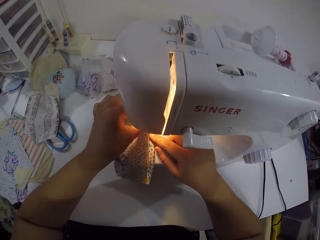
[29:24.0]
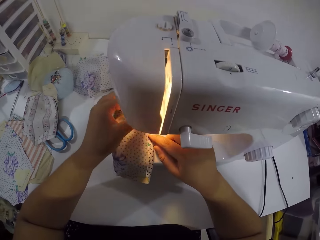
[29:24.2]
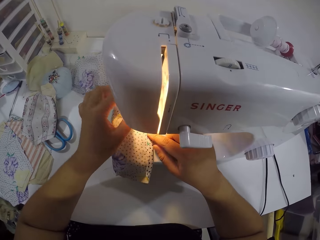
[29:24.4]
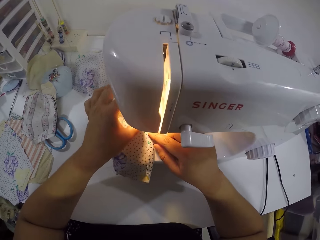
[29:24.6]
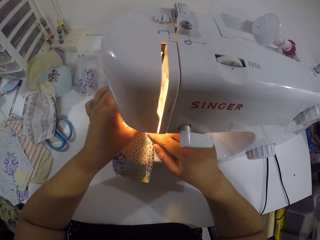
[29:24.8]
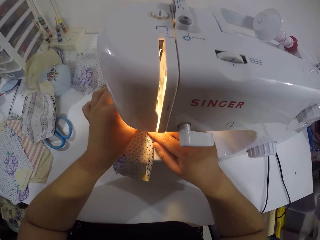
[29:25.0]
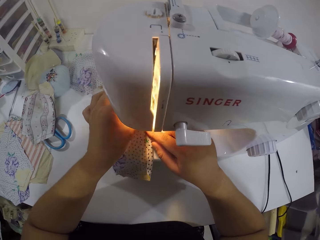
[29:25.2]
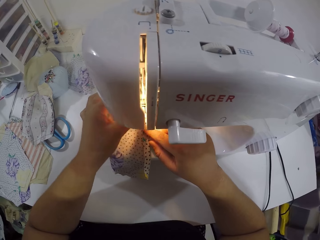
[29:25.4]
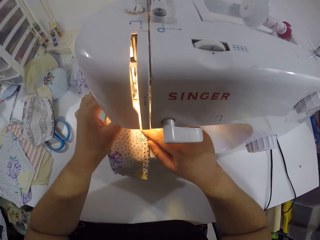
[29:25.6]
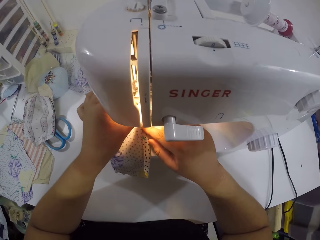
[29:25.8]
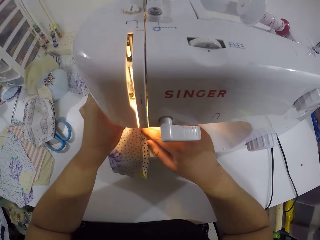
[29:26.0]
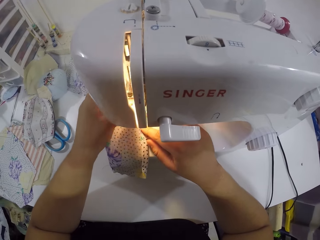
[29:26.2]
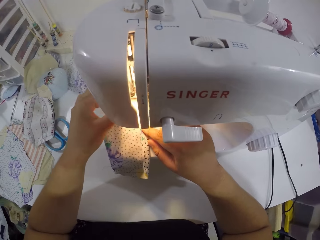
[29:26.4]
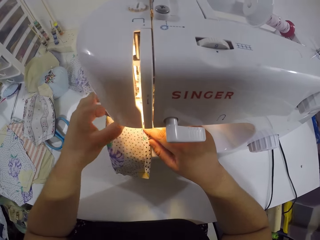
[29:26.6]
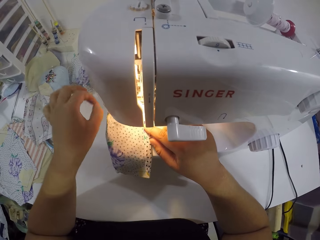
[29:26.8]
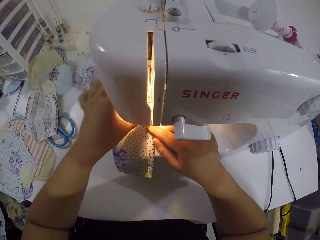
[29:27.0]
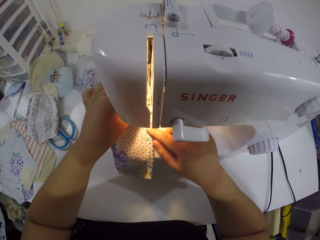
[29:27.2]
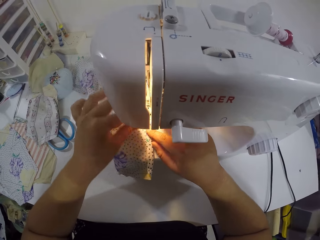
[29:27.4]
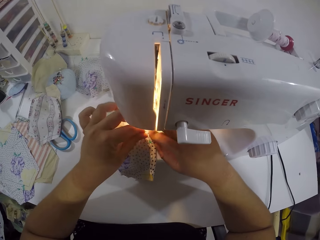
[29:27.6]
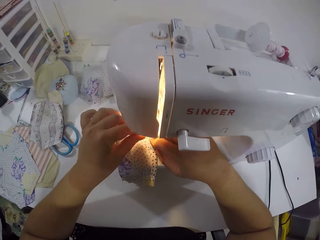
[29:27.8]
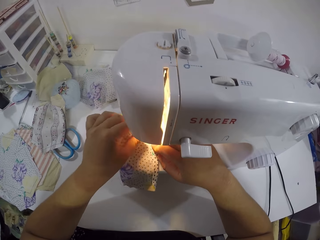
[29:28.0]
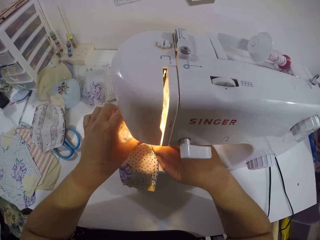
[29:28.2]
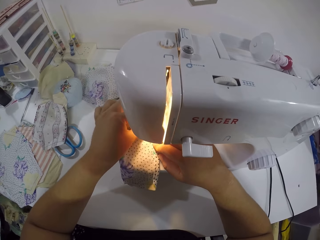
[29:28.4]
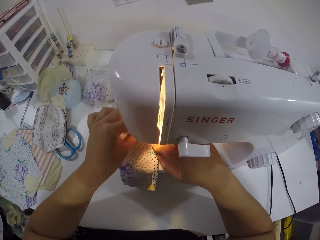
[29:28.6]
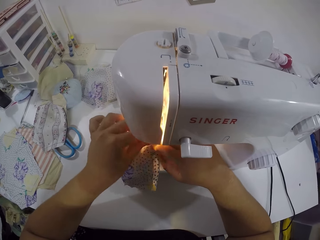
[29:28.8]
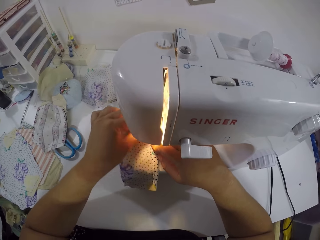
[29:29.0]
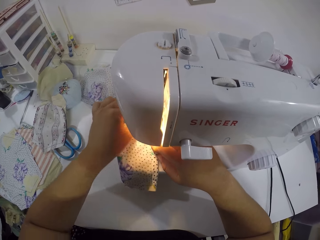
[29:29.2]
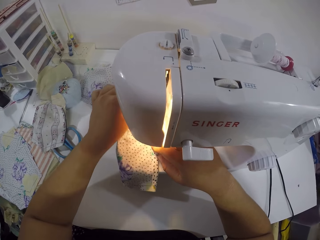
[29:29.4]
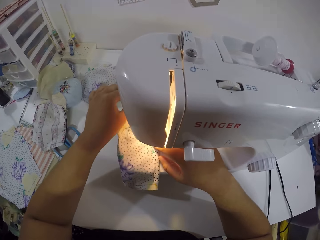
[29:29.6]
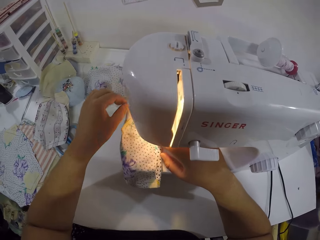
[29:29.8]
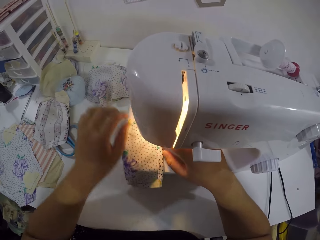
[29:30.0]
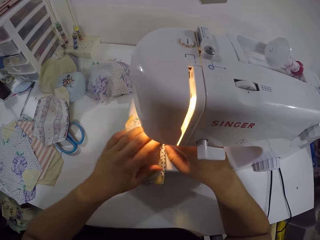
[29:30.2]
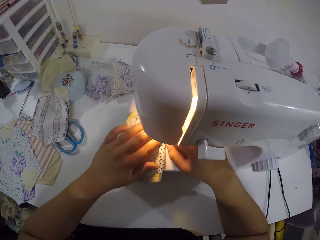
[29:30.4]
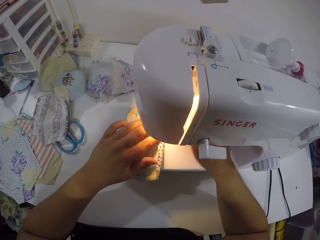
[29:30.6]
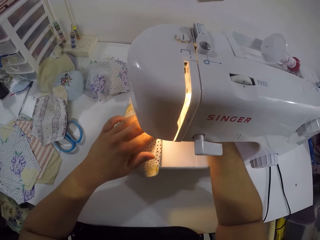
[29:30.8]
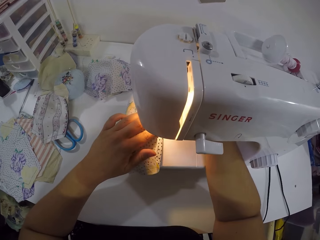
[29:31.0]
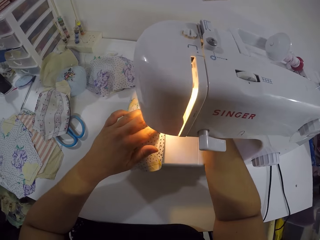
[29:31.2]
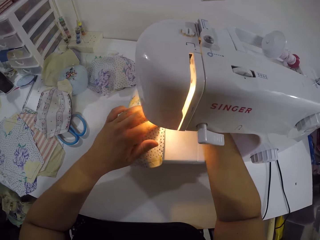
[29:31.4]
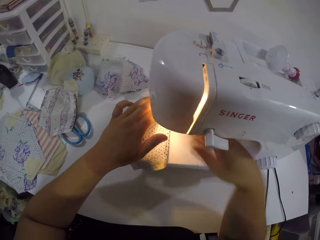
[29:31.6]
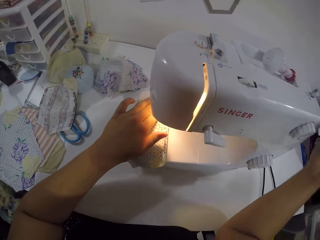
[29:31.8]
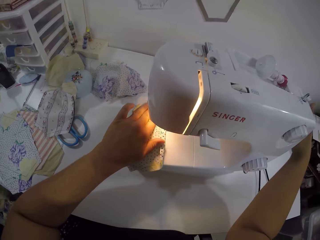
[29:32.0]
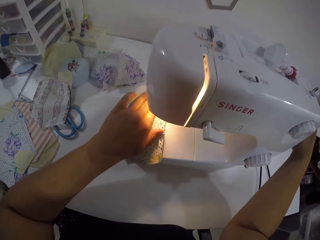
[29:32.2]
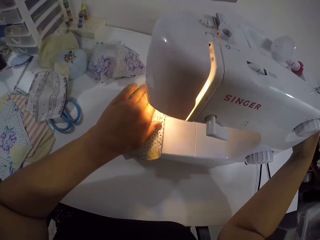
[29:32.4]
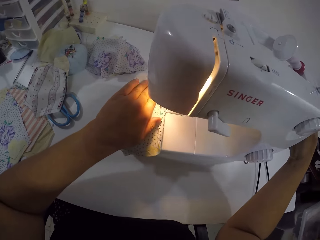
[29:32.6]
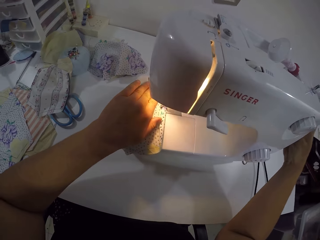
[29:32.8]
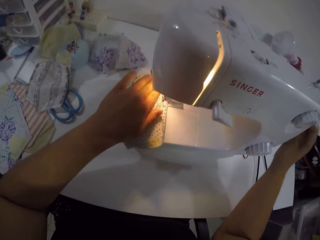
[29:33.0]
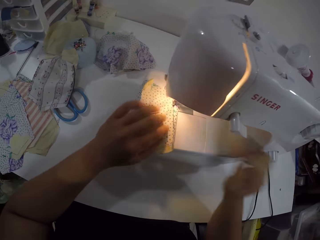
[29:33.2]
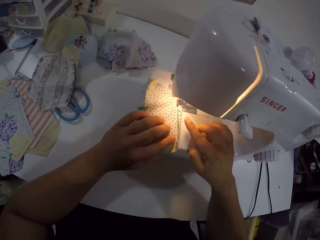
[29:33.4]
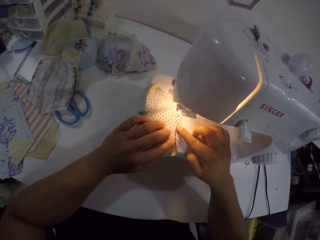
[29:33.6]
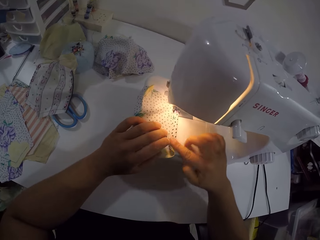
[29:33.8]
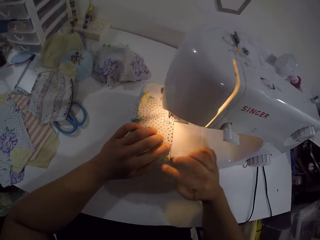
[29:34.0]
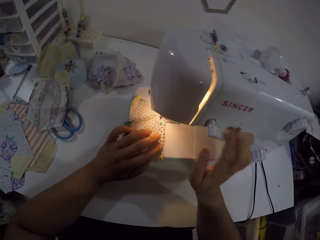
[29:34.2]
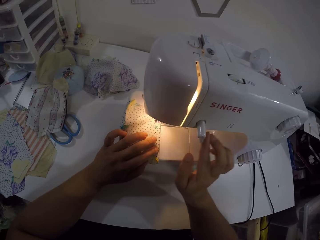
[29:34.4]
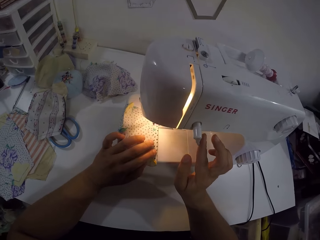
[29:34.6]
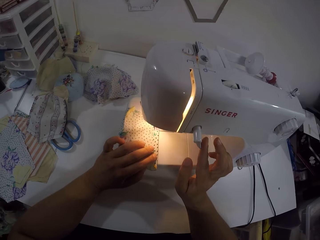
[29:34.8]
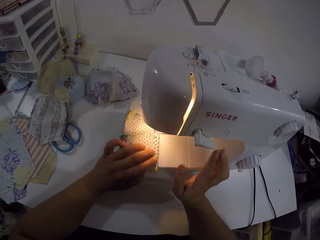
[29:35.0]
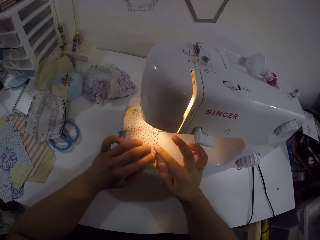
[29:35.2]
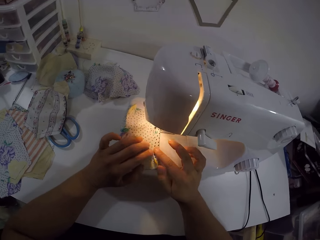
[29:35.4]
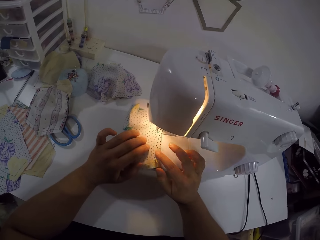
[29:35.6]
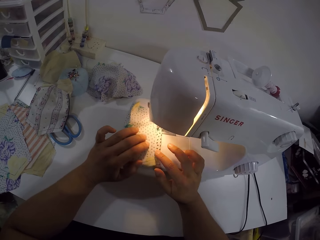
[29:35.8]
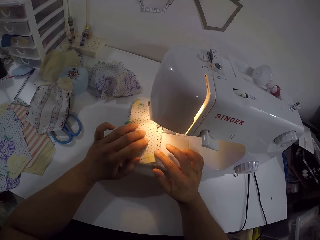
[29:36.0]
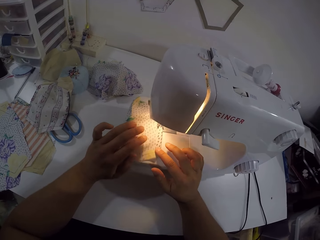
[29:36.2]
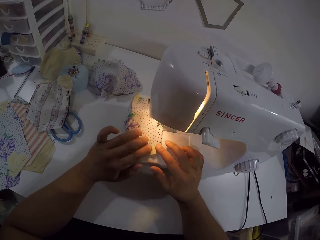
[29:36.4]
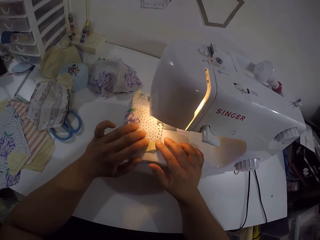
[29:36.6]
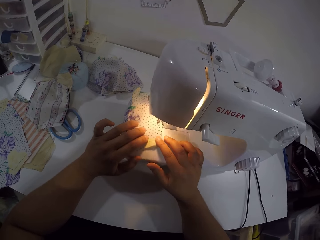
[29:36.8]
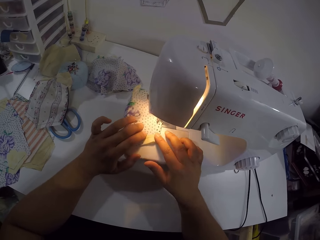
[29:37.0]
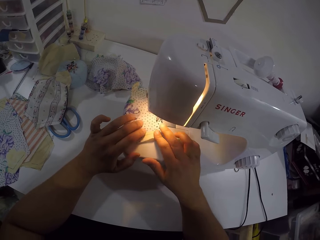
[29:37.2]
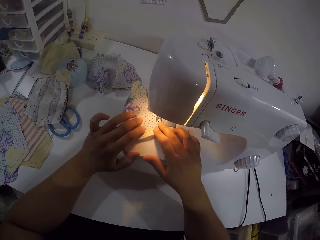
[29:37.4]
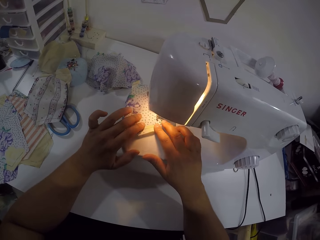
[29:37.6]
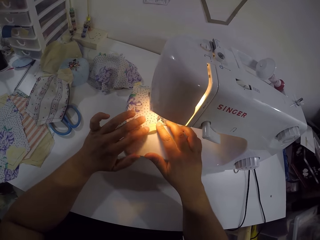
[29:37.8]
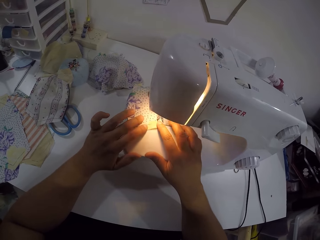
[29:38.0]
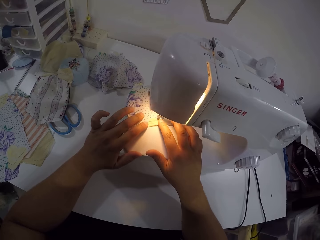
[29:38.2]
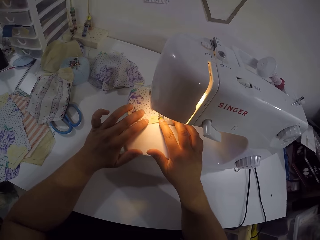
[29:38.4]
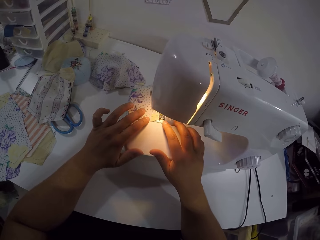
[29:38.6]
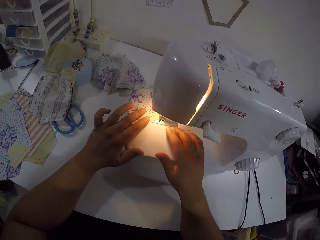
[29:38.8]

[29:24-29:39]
The camera wearer adjusts the fabric. She checks the thread with her left hand. She touches the bobbin winder with her right hand. She touches the cloth with her right hand. She touches the thread tension dial with her right hand. She sews the cloth with the sewing machine with both hands.

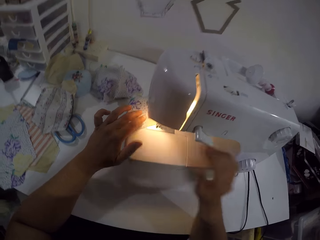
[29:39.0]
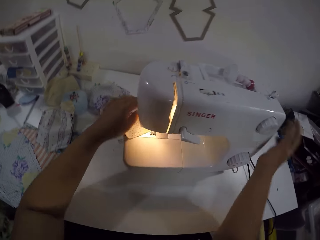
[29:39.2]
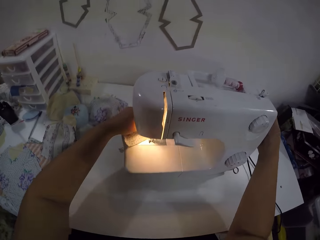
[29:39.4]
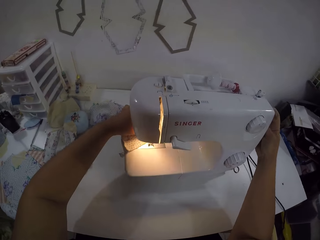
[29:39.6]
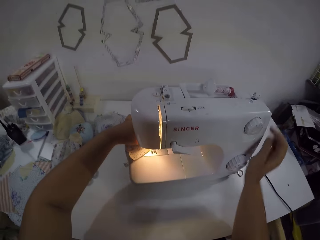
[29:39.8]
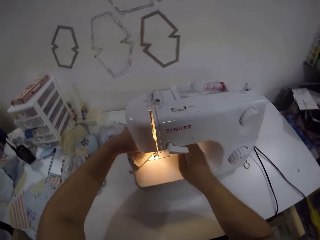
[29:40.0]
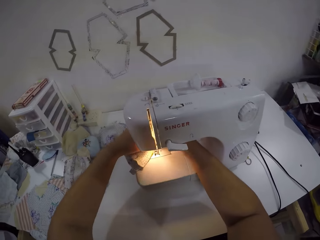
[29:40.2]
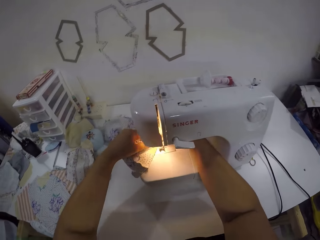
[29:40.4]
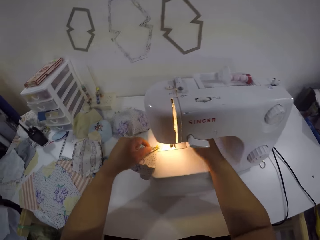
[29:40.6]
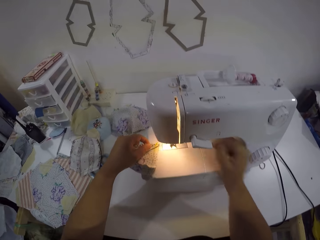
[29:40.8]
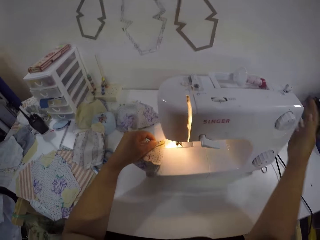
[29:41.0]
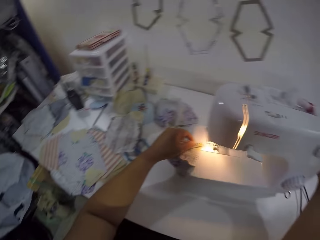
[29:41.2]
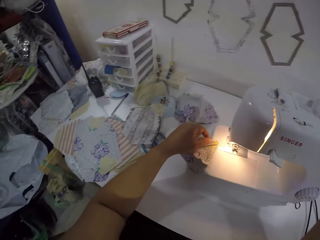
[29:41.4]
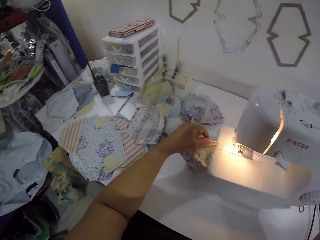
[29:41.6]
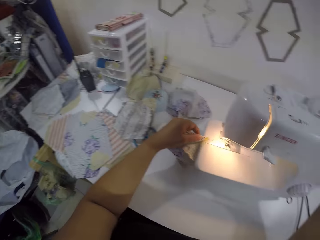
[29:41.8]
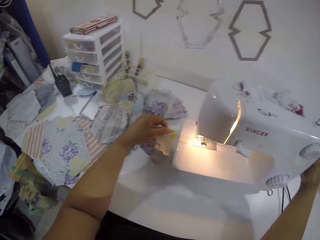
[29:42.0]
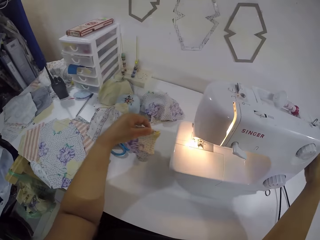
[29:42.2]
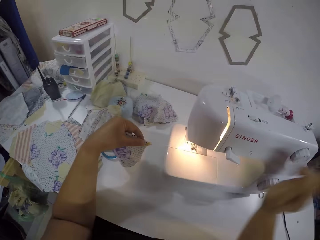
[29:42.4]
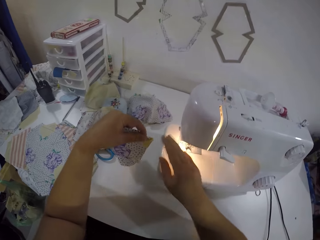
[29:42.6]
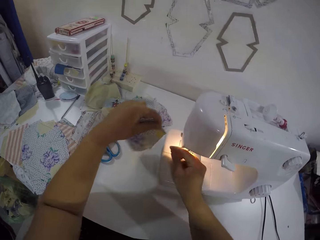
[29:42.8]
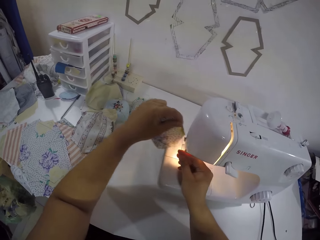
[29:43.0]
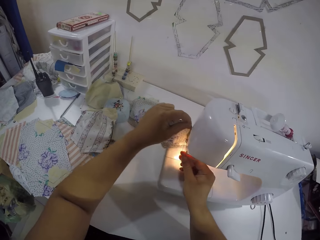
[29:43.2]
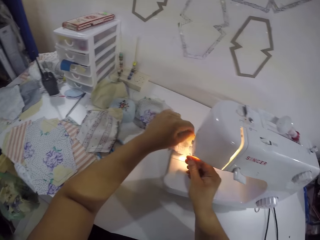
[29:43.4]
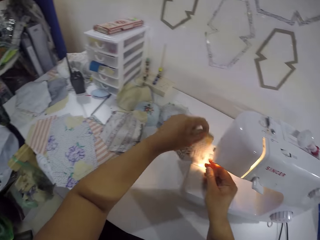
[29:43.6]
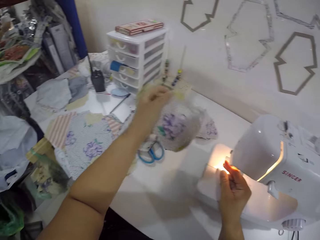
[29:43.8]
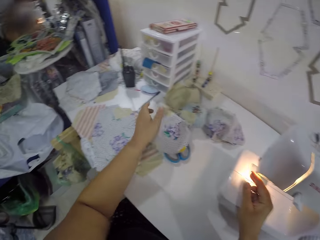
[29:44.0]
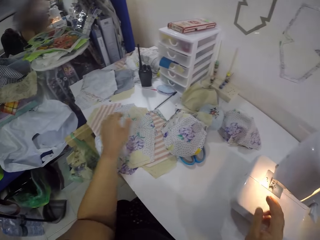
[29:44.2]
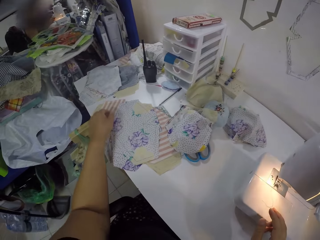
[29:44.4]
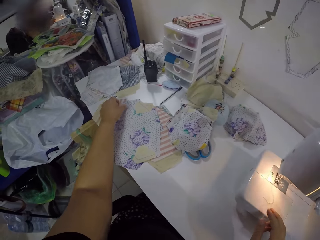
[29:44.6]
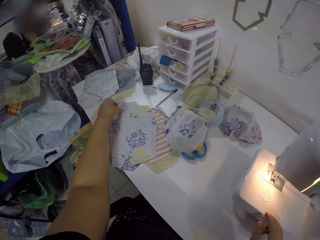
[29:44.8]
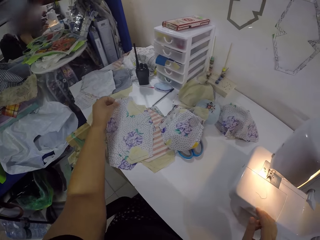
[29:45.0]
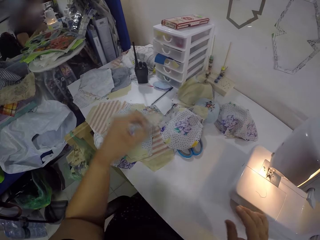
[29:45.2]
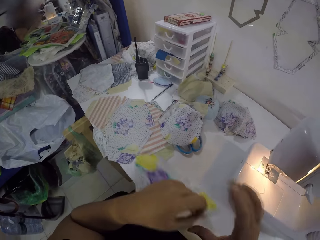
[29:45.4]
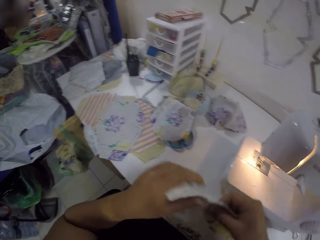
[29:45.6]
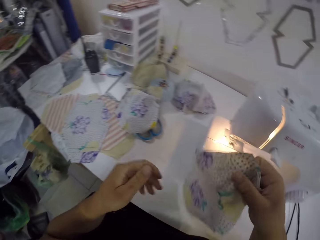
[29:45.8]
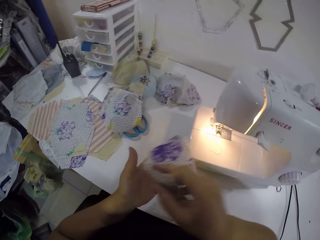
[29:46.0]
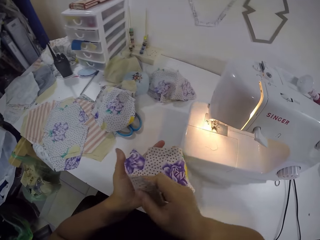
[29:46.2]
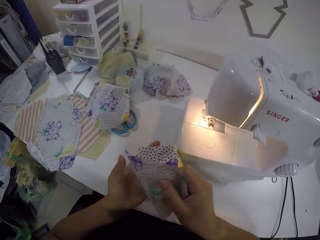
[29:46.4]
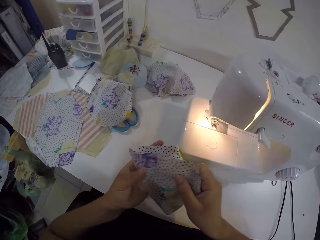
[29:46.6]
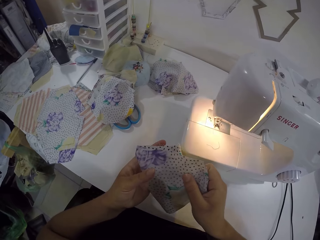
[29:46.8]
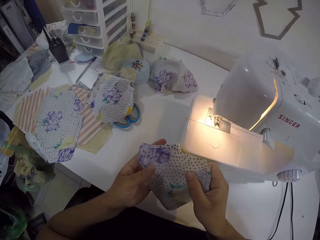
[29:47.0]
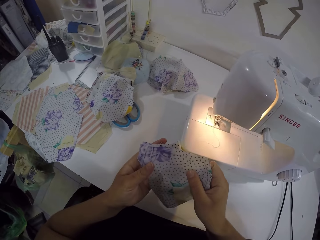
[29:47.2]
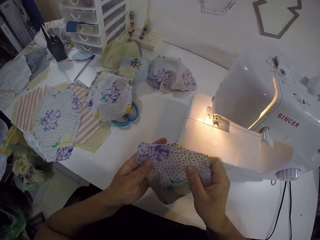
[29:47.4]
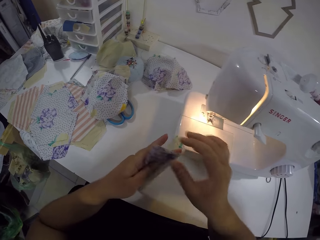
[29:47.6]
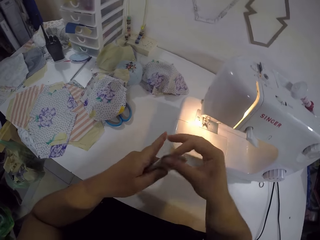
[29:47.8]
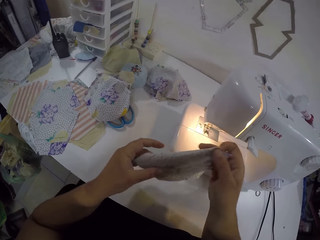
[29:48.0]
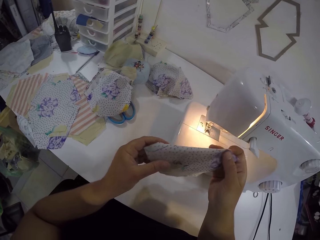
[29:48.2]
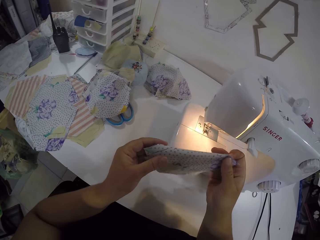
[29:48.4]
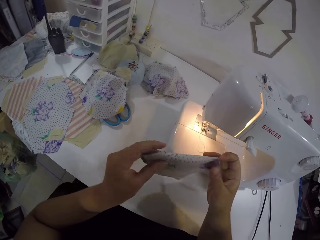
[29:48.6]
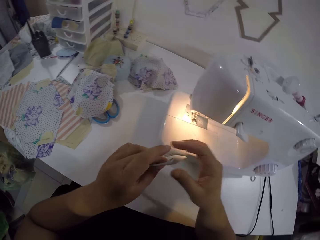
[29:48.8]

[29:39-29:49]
The camera wearer touches the bobbin winder with her right hand. She adjusts the fabric. She removes the cloth from the sewing machine with her right hand. She holds a thread from the piece of cloth with her right hand. She cuts the thread in her right hand with the sewing machine. She drops the cloth in her left hand on the table. She picks up a cloth on the table with her left hand. She passes the cloth to her right hand. She folds the cloth with both hands. She adjusts the fabric.
